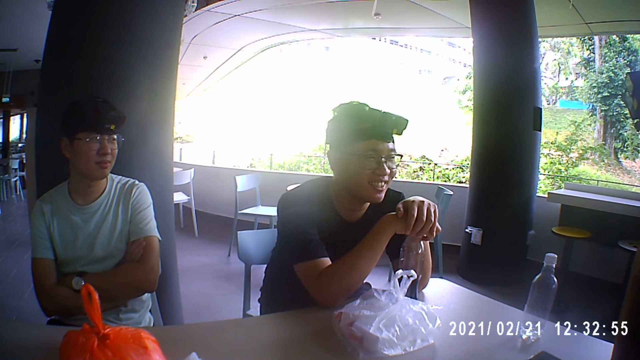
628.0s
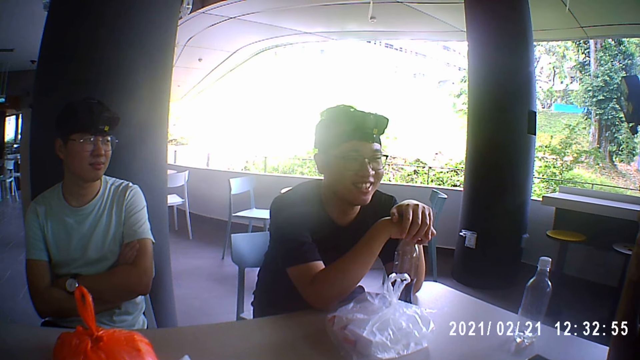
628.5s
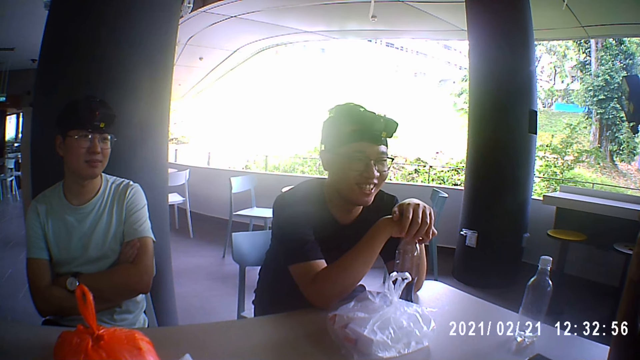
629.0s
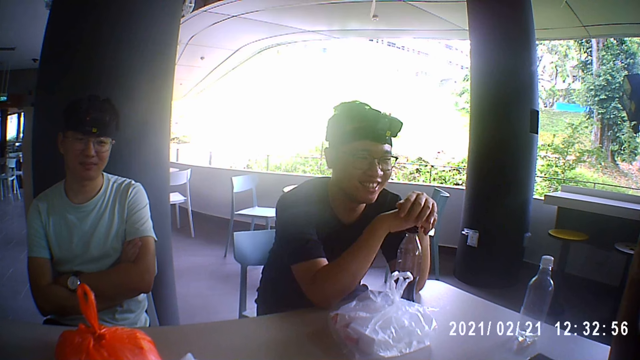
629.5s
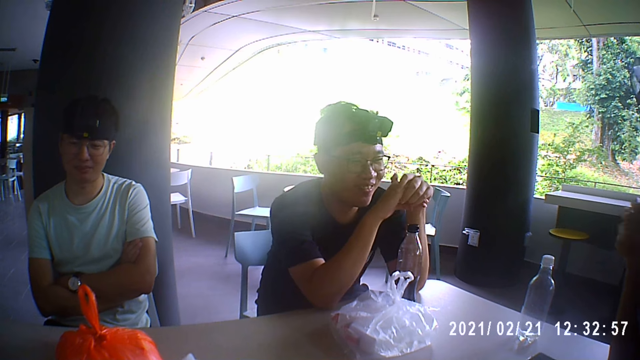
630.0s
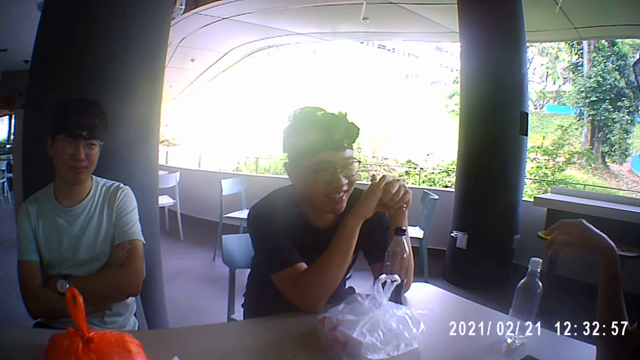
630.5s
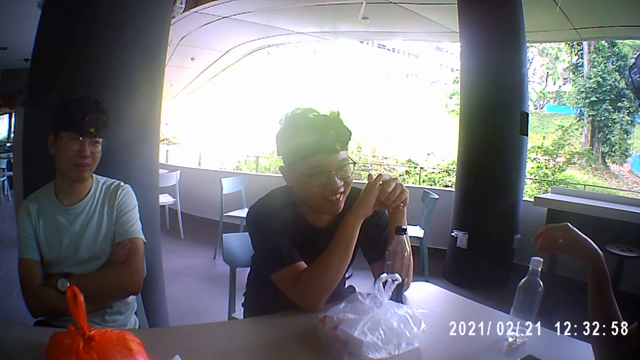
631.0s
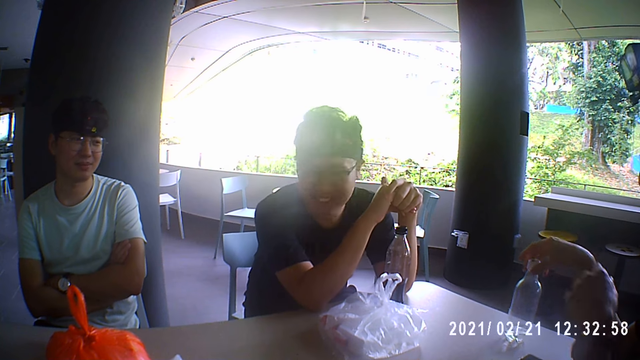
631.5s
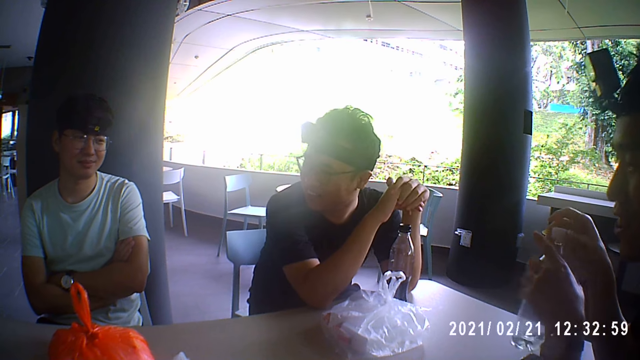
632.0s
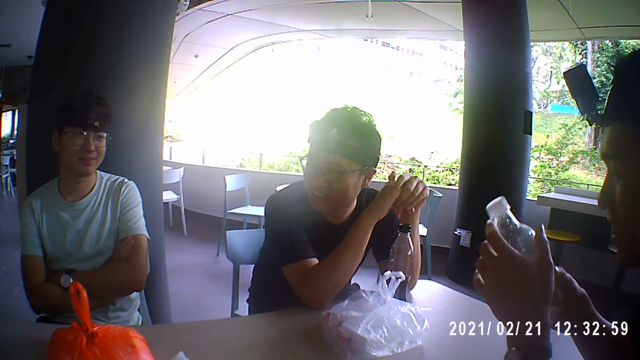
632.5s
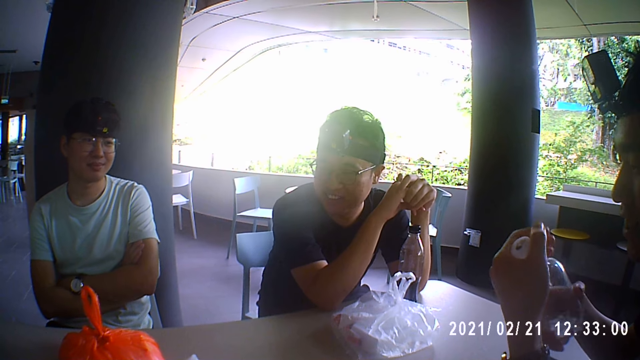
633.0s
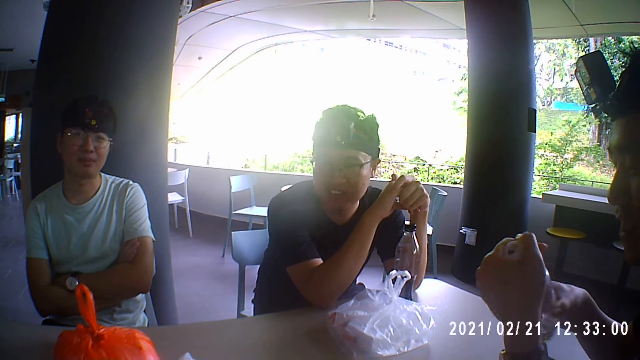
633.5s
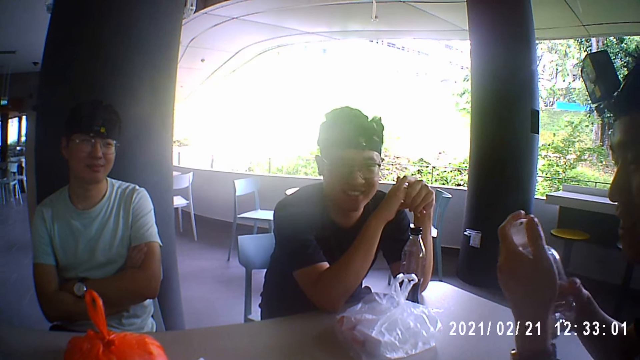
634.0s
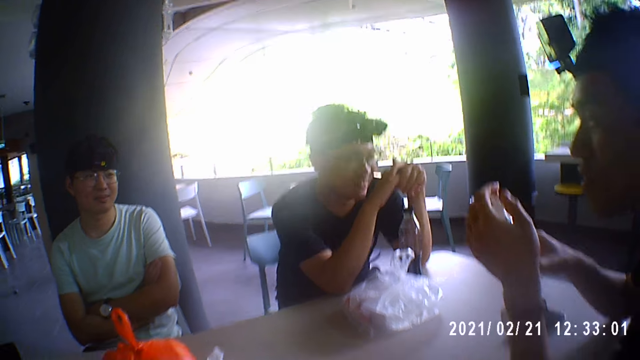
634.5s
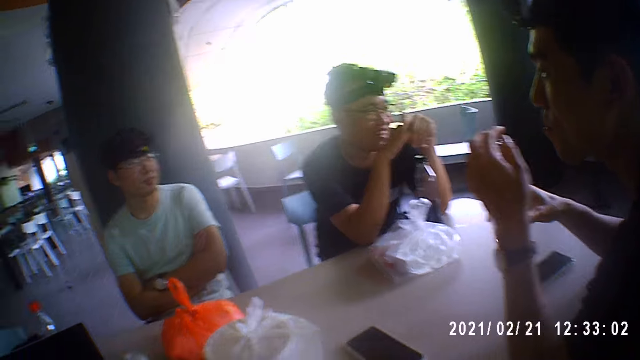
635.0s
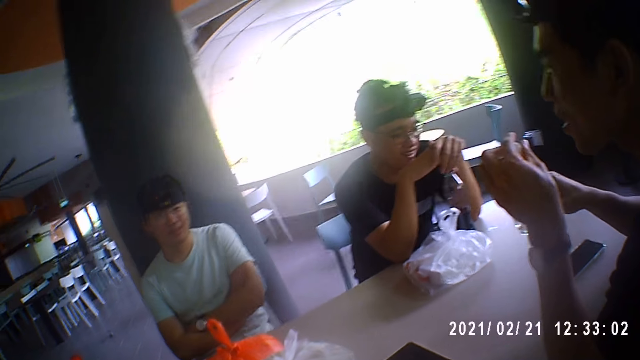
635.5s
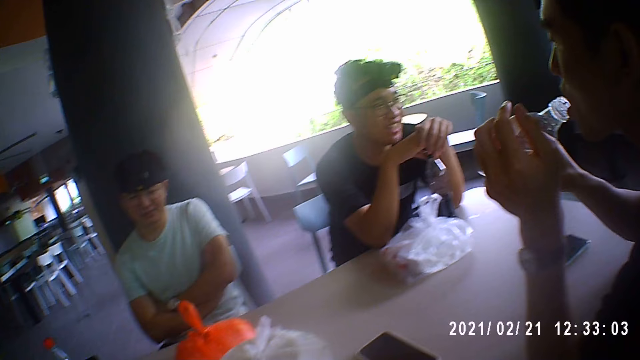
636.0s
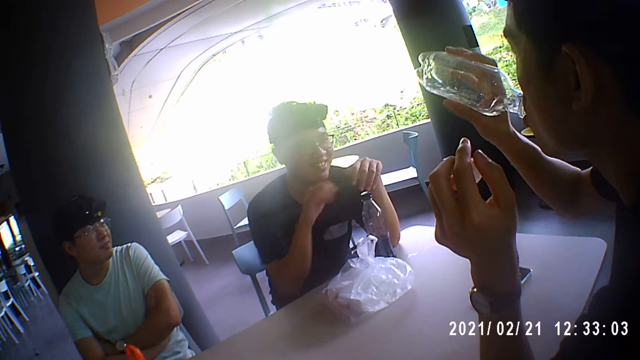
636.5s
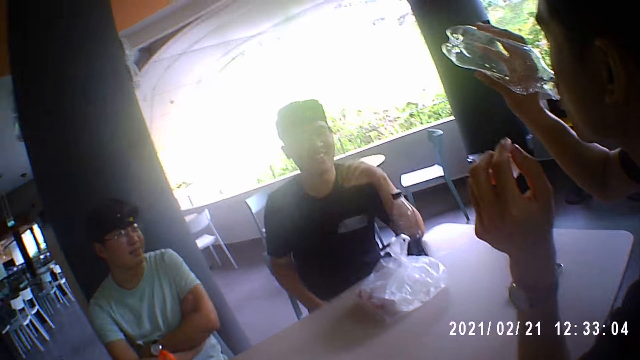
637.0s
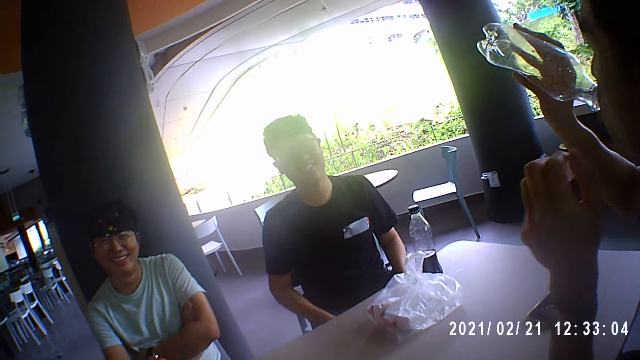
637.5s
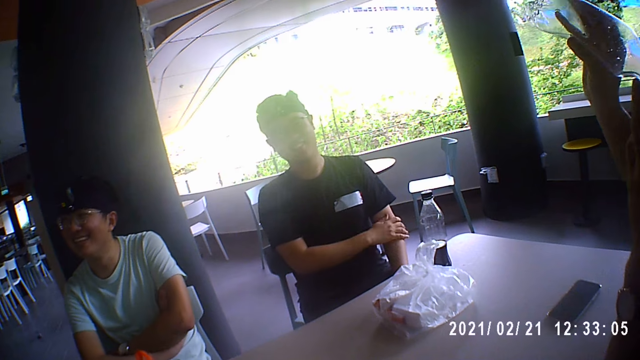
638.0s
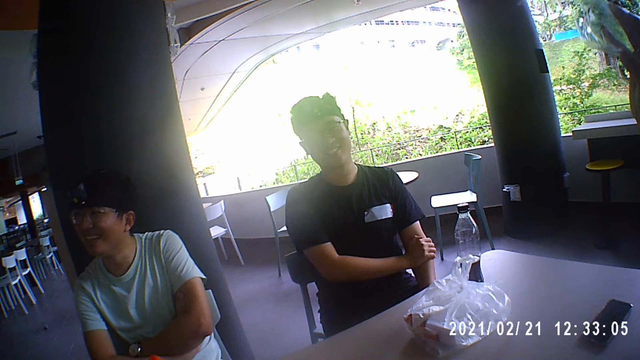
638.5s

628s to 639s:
A man picks up a bottle from the table with his right hand. The man opens the bottle with both hands. Another man interacts with the camera wearer. The first man drinks from the bottle in his right hand.

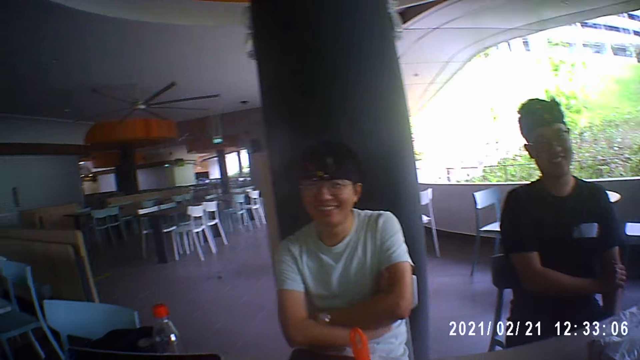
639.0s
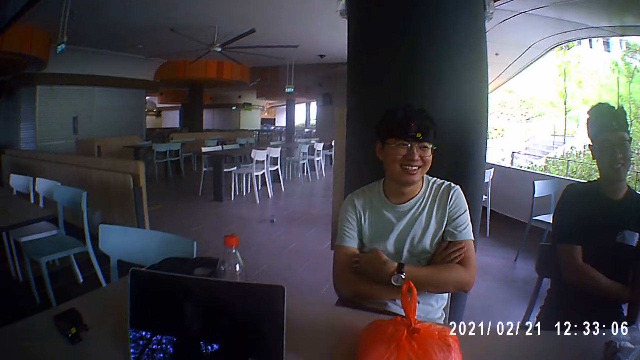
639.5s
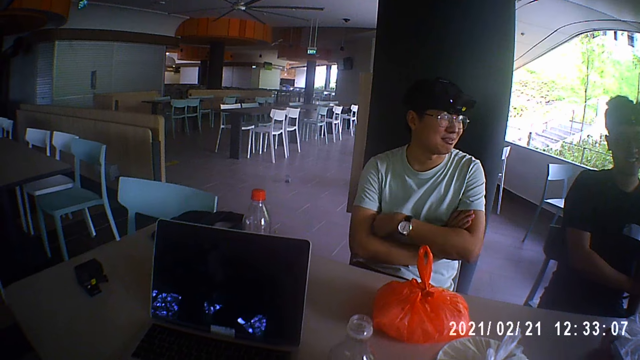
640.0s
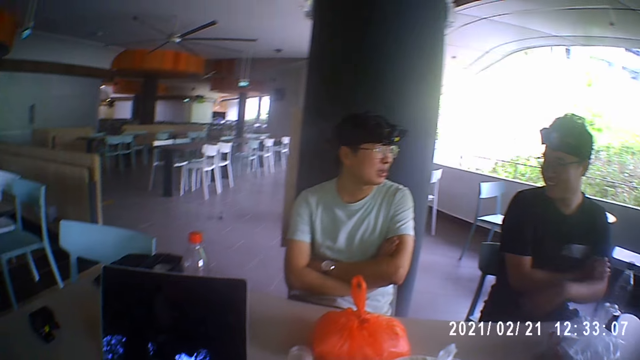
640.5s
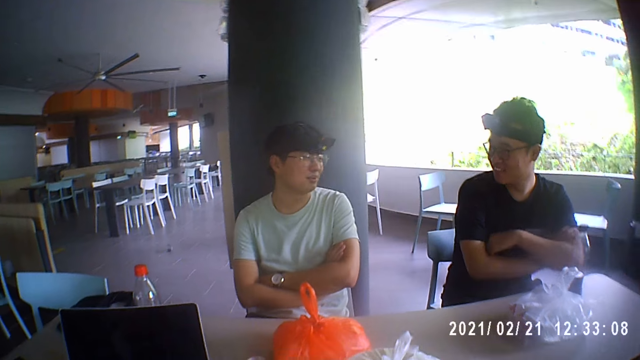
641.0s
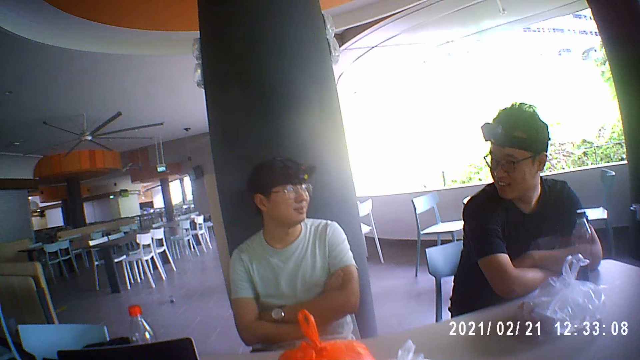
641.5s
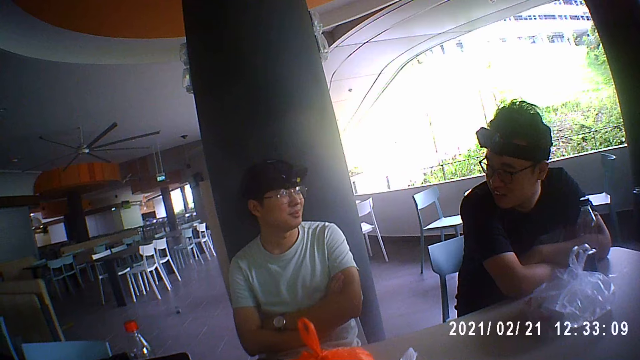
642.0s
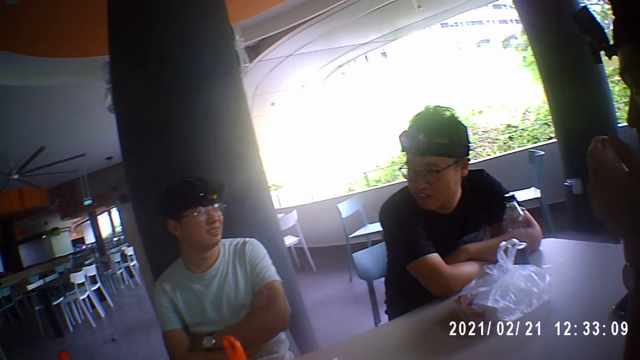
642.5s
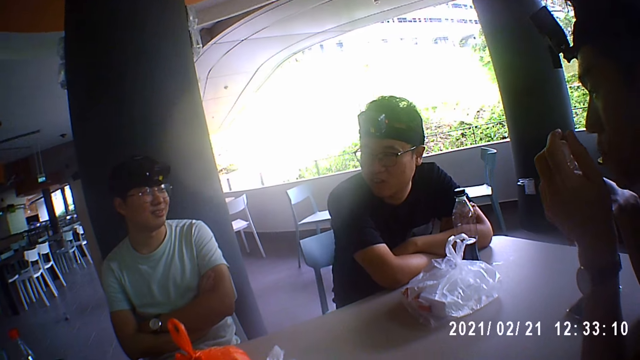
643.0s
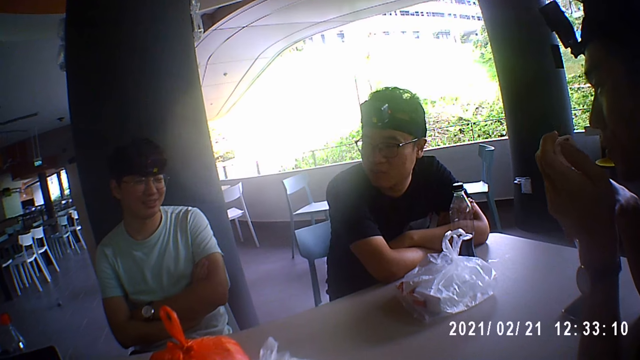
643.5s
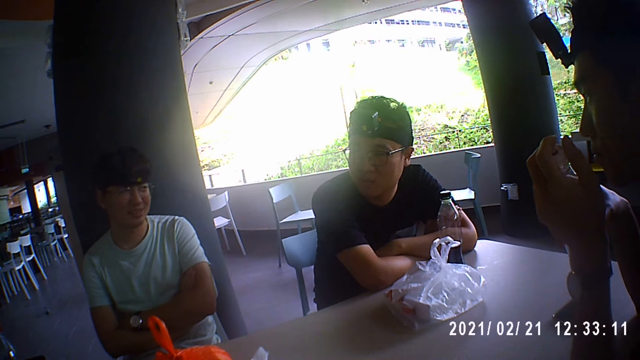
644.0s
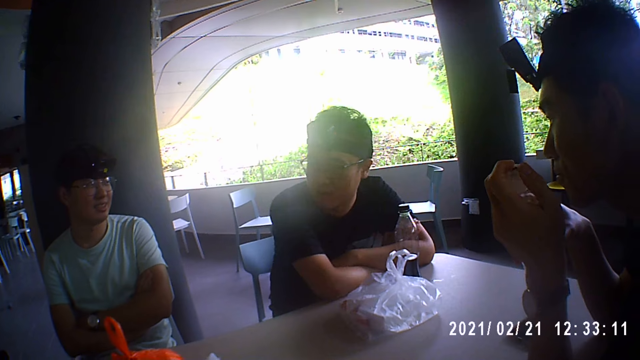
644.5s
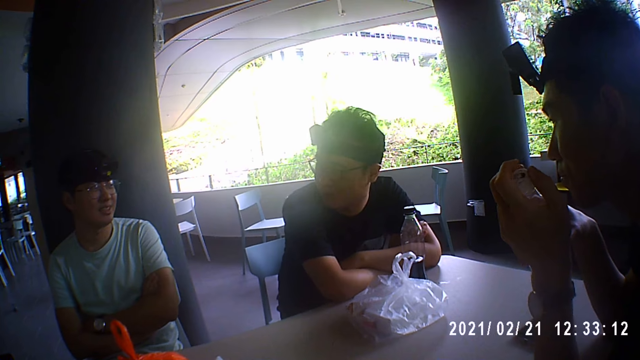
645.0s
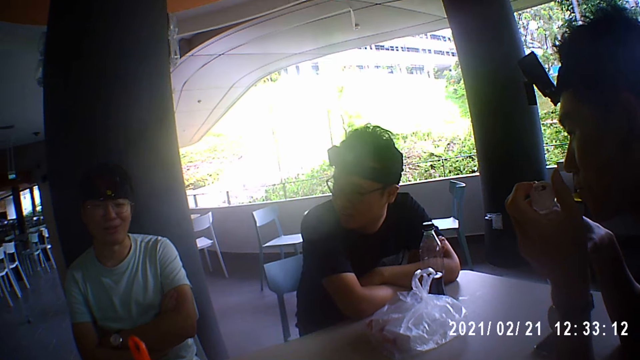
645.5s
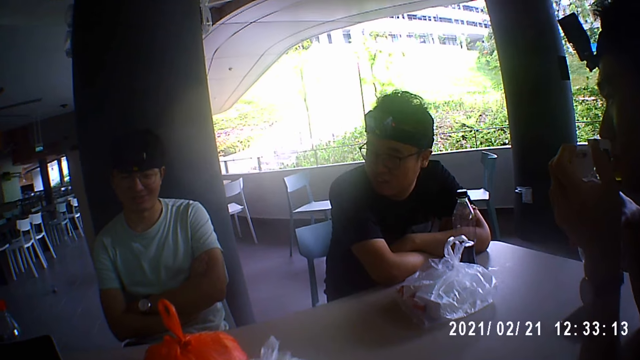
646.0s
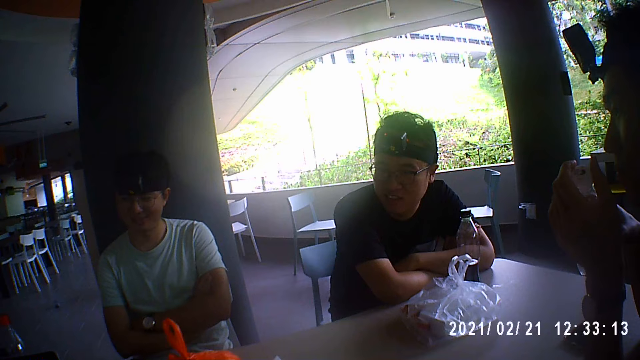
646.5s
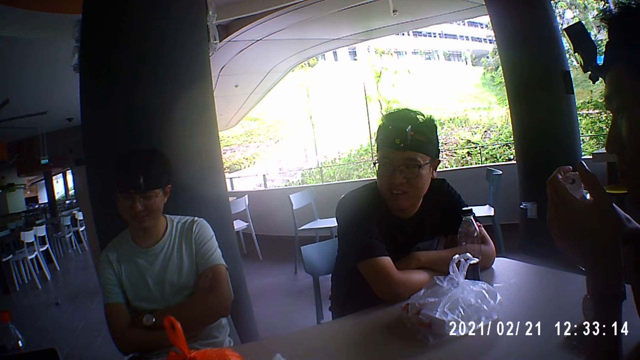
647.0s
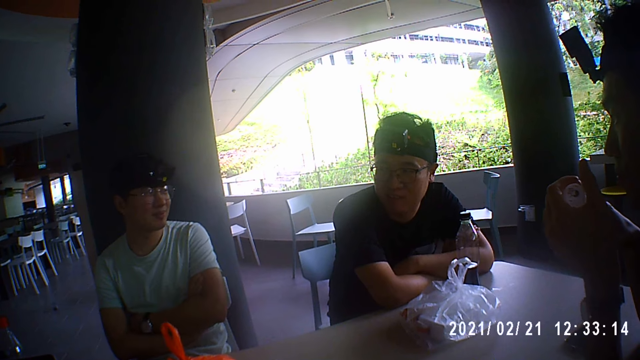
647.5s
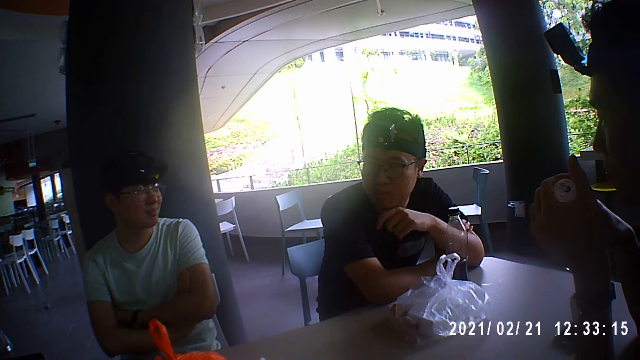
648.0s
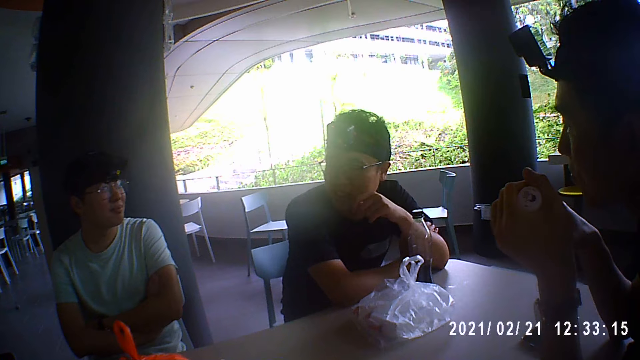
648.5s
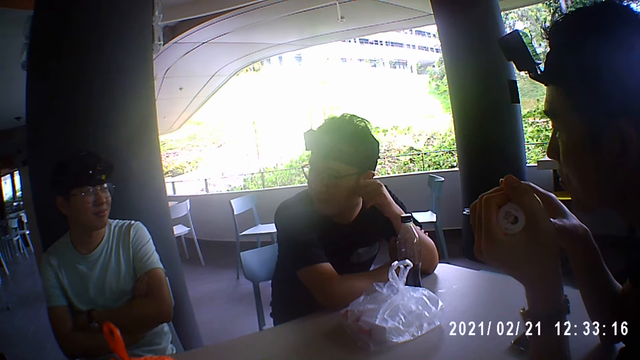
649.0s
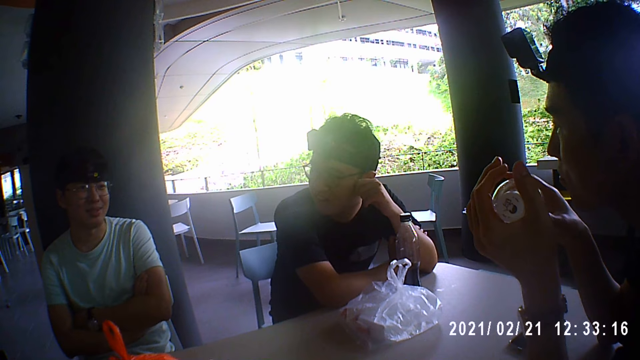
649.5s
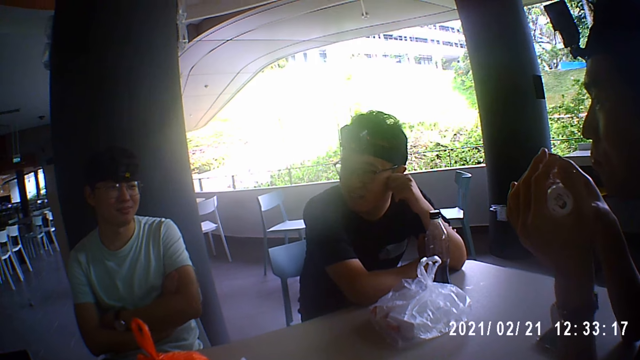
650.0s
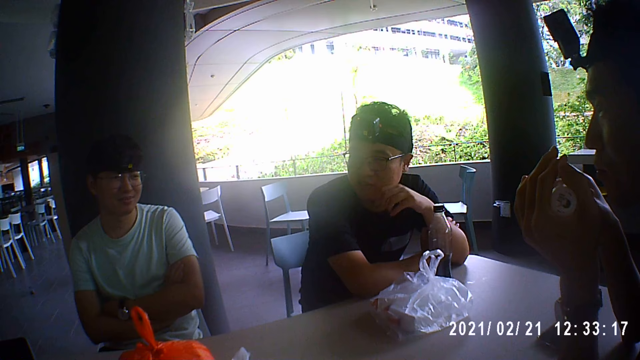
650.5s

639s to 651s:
A man interacts with another man. The first man dialogues to the other man. A third man places both hands on the table. The second man turns a lid on the bottle in his right hand with his left hand. A fourth man touches his face with his left hand.
